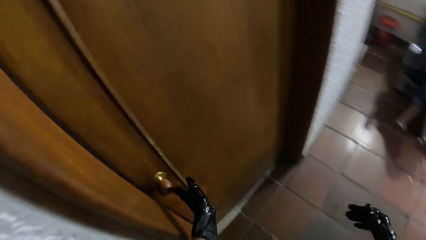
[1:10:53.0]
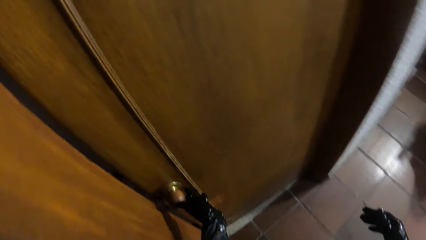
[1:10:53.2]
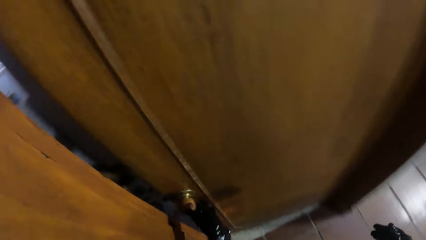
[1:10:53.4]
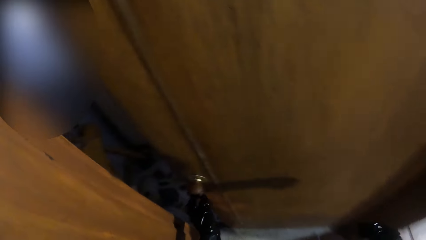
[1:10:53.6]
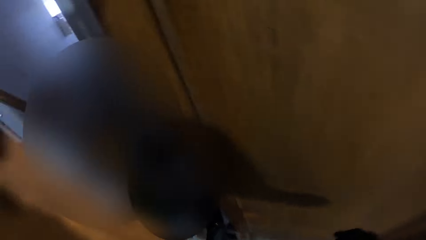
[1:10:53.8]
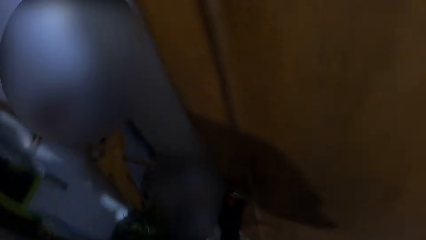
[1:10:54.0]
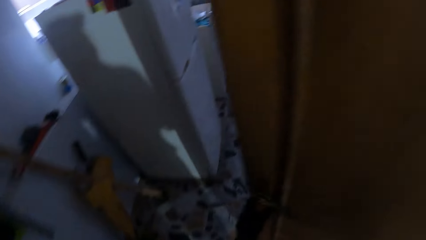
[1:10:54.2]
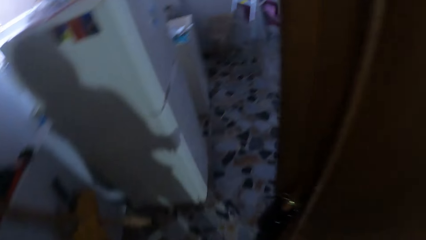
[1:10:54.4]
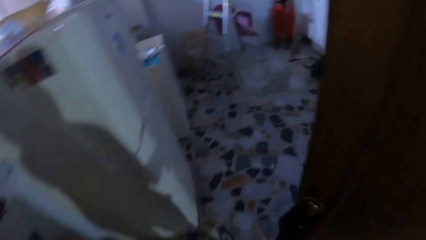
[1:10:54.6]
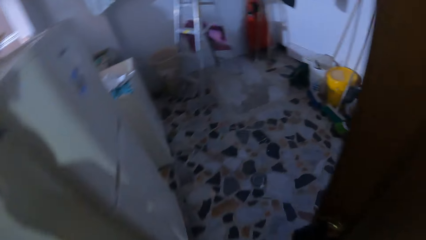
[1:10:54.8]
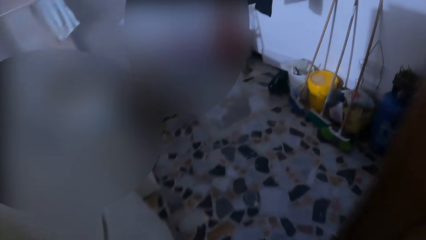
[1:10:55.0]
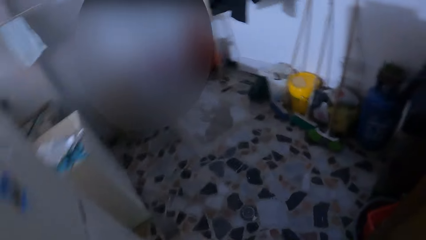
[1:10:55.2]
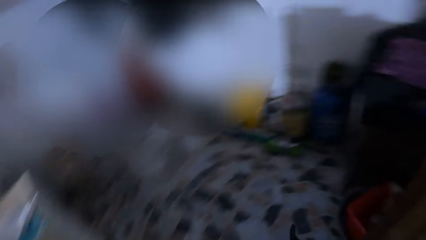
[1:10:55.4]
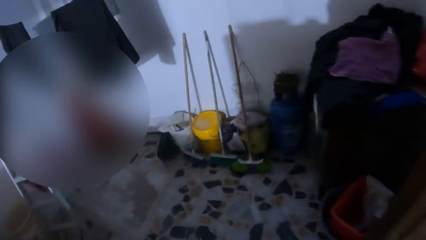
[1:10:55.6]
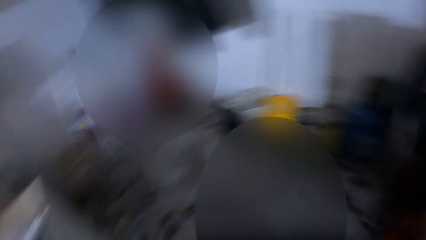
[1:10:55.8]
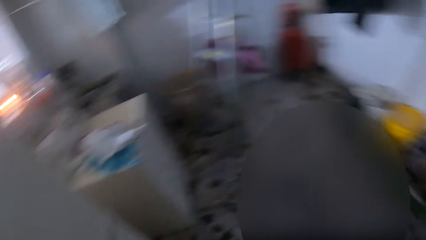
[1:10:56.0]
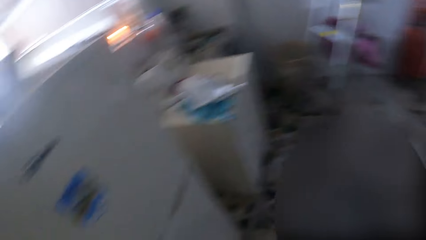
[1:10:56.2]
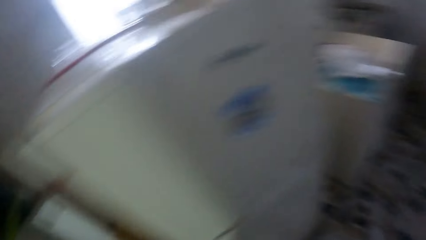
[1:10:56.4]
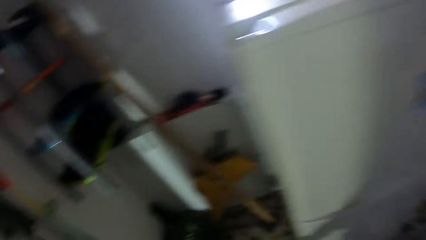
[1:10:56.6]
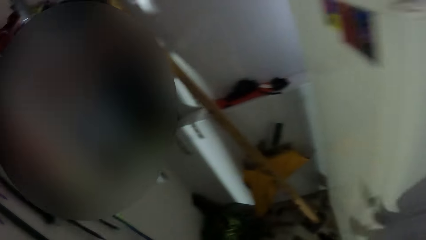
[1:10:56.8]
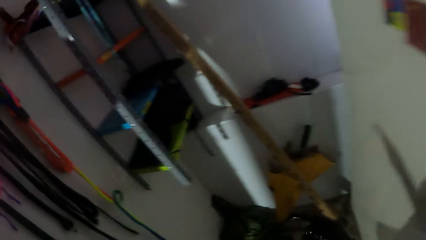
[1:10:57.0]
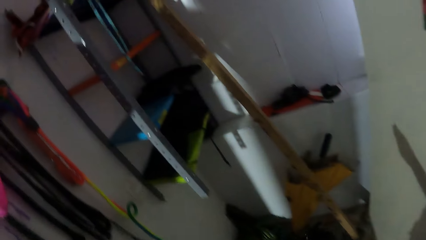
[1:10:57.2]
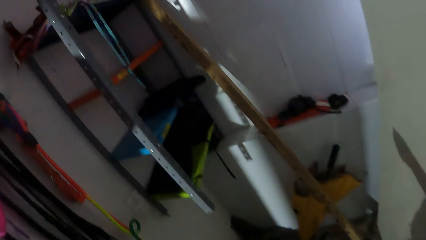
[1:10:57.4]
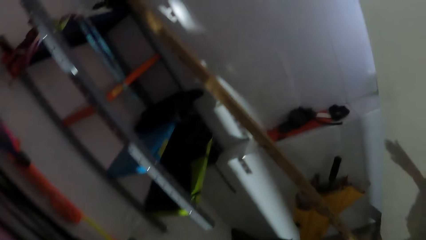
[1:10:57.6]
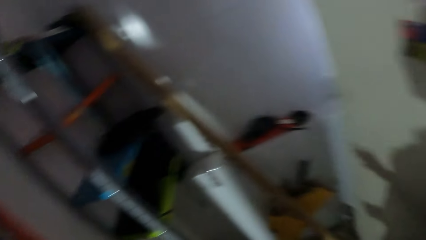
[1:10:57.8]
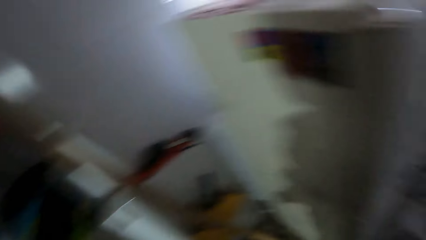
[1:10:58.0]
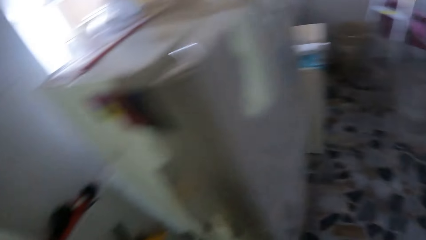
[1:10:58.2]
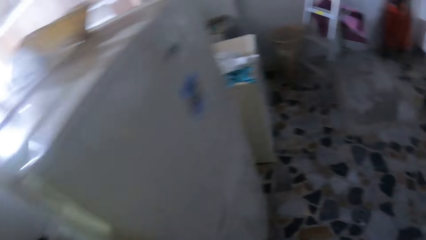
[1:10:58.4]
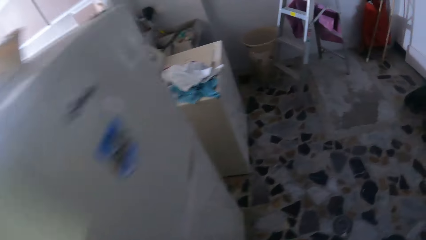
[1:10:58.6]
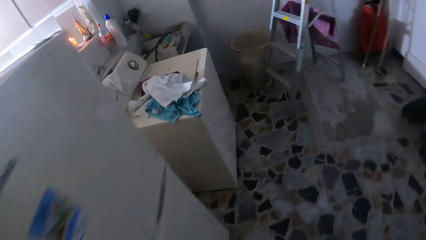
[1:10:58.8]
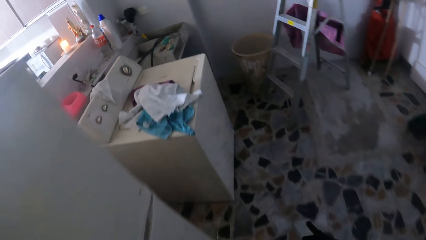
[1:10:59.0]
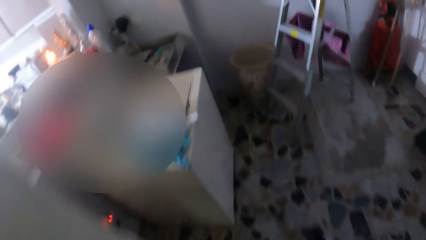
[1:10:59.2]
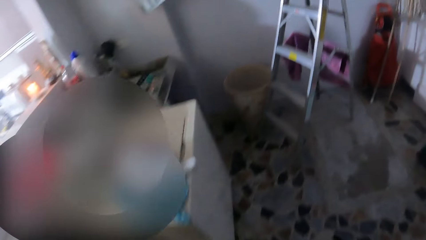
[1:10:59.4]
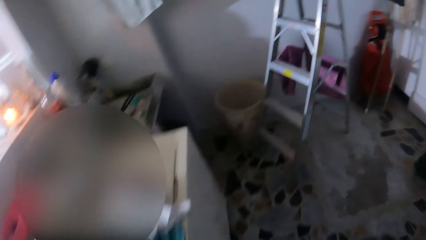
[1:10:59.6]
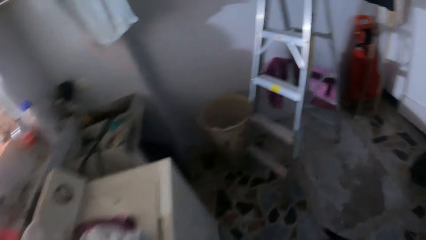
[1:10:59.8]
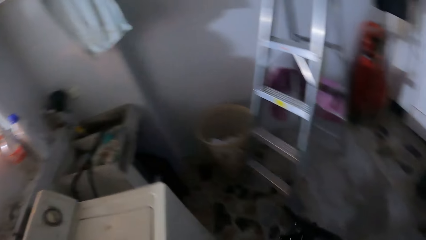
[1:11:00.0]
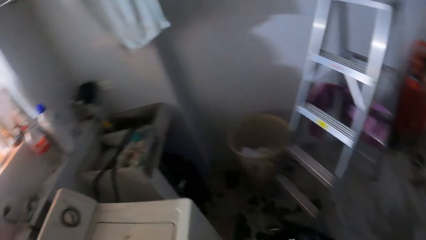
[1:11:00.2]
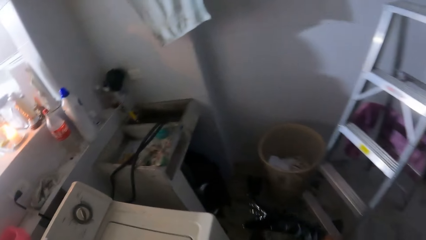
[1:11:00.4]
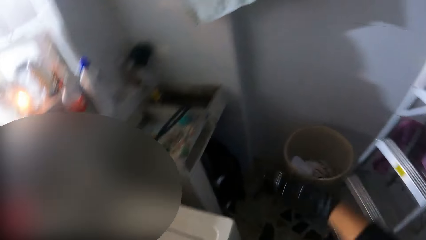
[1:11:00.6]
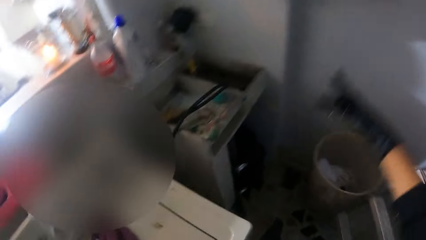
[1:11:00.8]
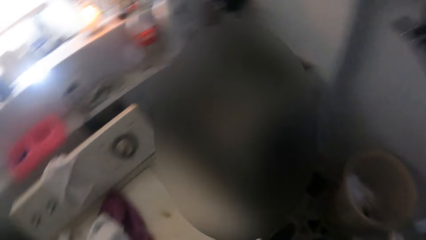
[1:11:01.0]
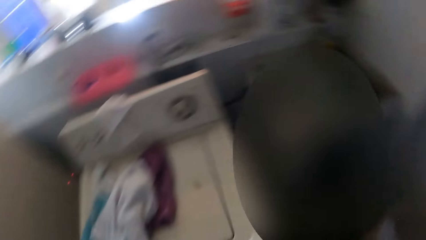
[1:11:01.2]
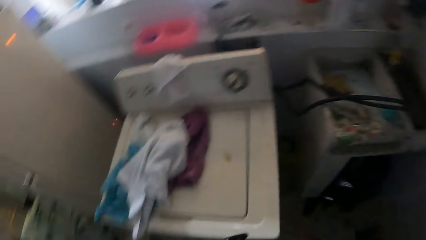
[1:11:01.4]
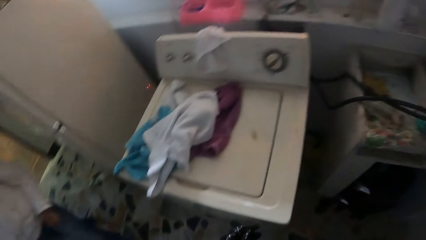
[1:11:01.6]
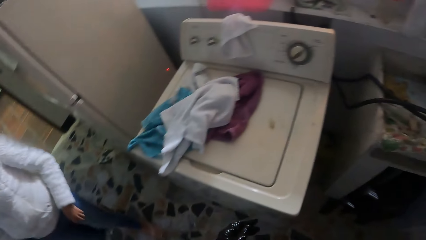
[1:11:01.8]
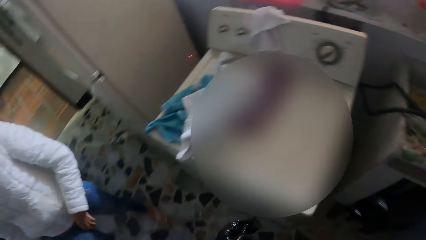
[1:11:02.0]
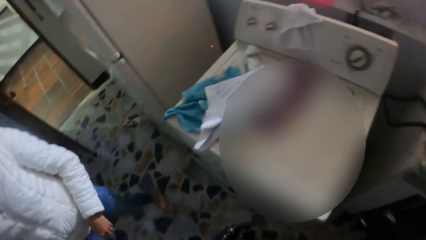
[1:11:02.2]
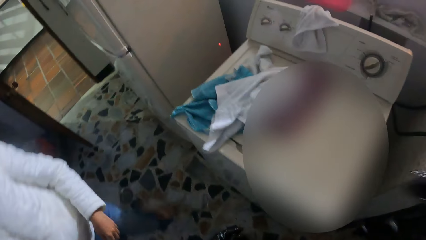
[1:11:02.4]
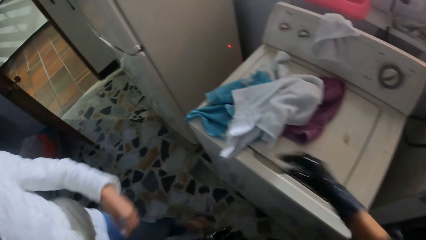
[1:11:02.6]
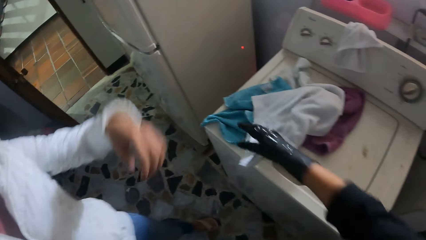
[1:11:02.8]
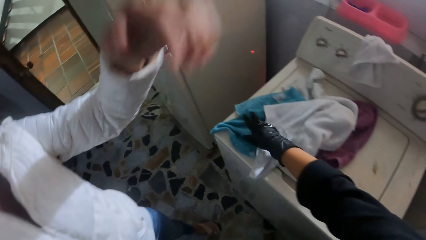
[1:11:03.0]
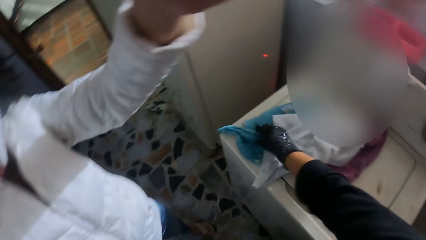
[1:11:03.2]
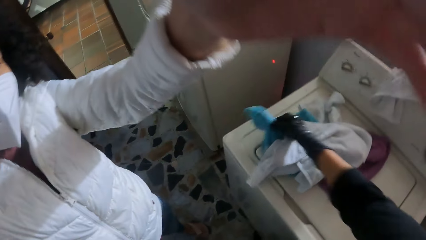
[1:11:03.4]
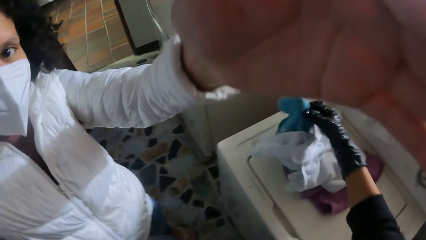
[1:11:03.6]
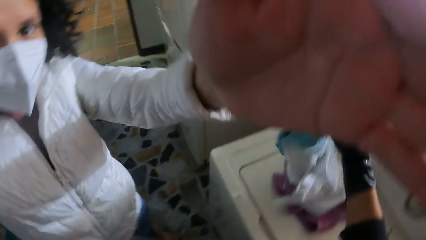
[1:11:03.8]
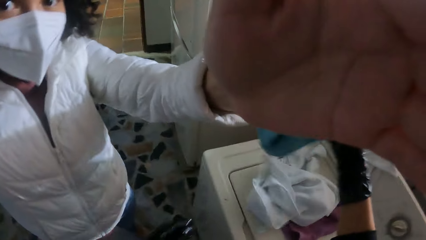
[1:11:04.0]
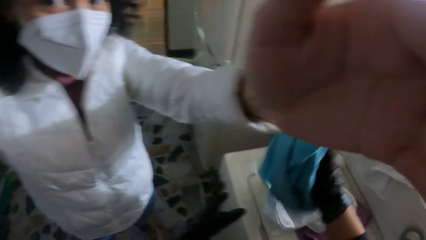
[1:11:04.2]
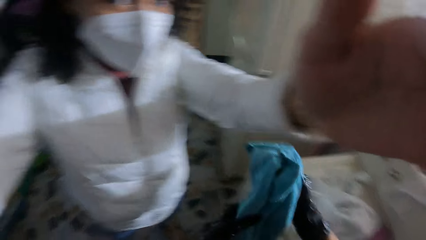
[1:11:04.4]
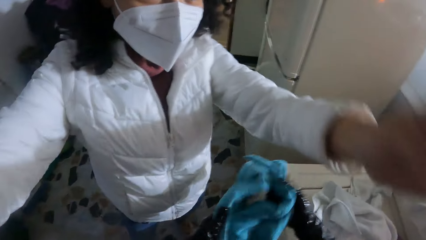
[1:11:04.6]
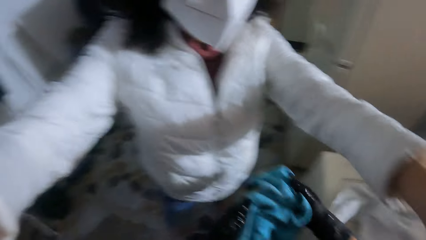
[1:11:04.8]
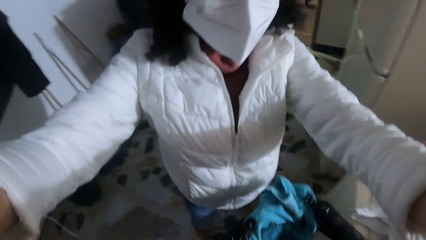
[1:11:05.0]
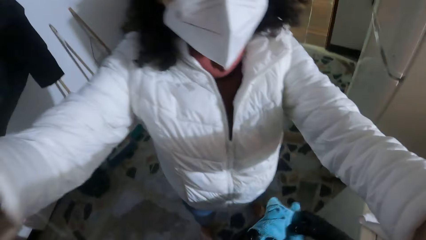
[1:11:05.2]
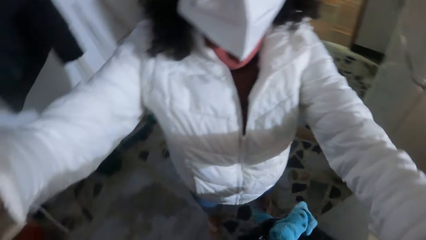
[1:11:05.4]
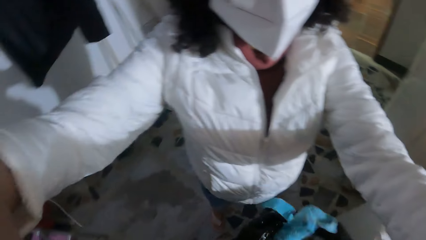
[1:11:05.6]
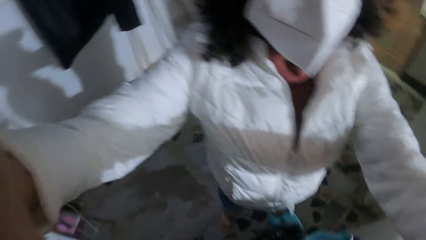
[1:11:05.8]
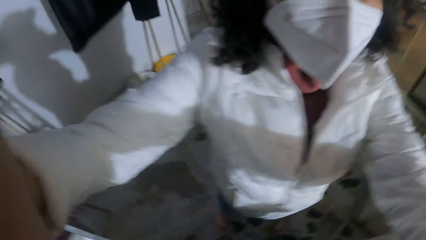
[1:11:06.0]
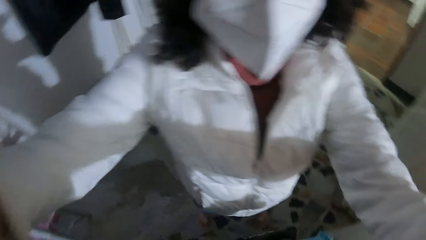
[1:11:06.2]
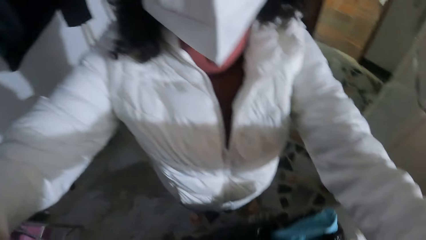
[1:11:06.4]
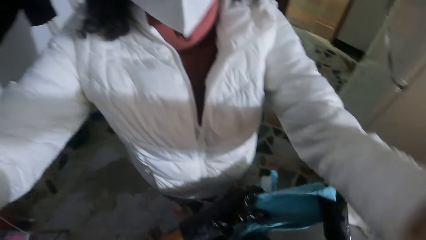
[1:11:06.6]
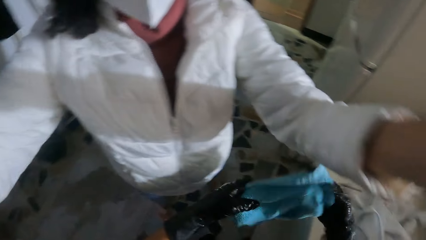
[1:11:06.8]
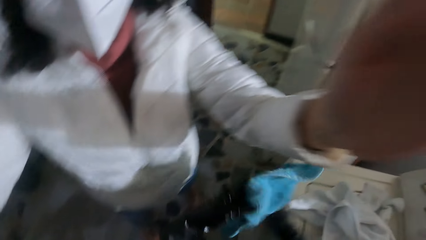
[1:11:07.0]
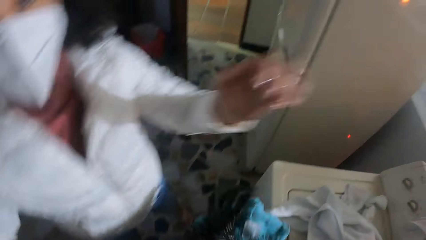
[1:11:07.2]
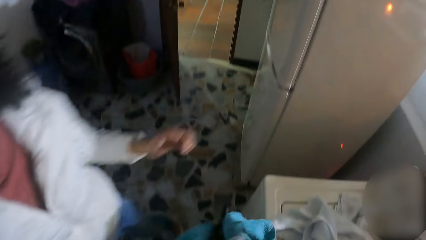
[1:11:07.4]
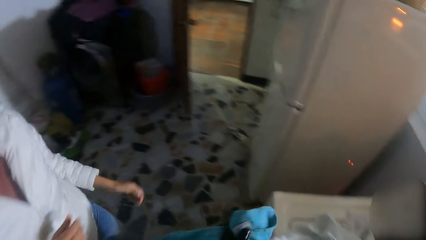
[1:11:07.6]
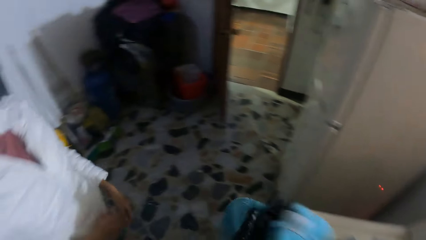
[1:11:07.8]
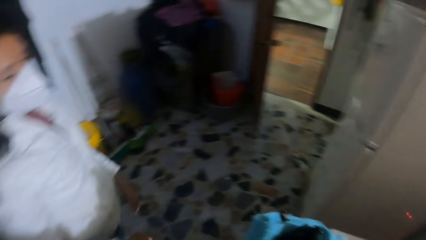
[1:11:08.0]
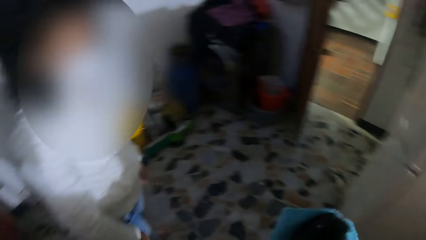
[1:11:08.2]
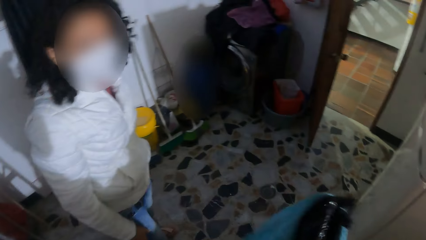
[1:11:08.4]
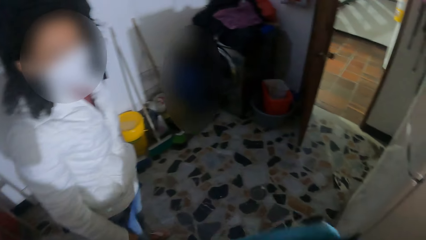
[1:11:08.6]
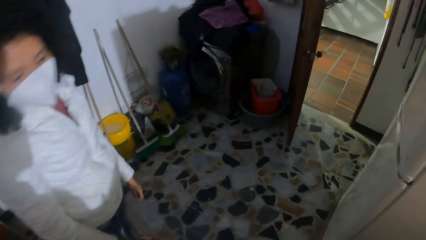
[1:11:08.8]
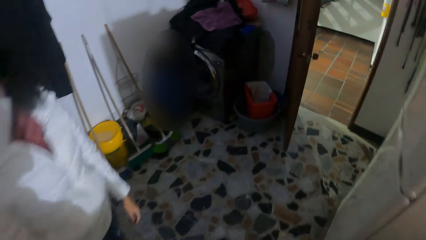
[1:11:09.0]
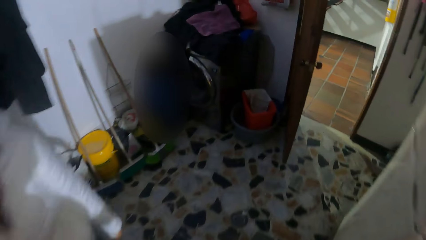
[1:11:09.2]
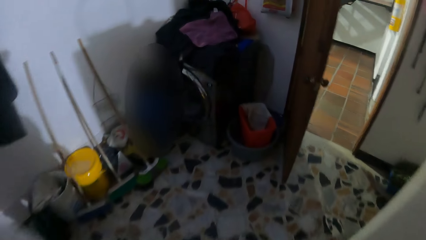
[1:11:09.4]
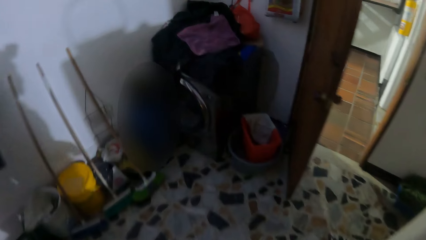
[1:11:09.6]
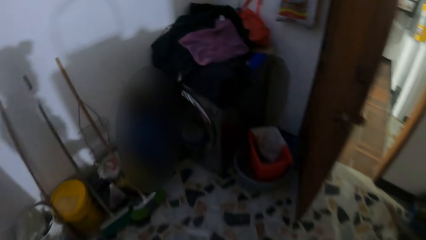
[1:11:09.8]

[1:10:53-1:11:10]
The camera wearer opens a door to a laundry room in the salon with her left hand. She picks up a towel on top of a washing machine with her right hand. The woman raises both hands. The camera wearer holds the towel with both hands. She cleans both hands with the towel.
